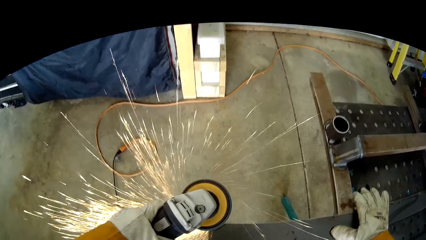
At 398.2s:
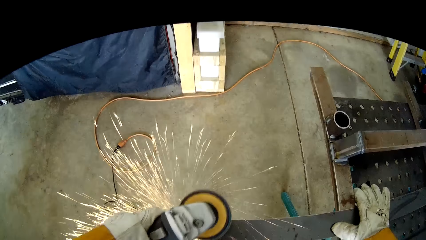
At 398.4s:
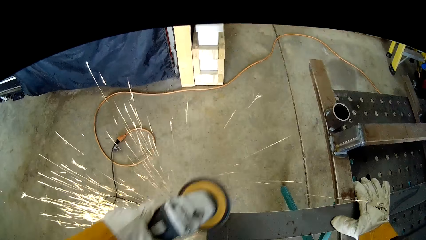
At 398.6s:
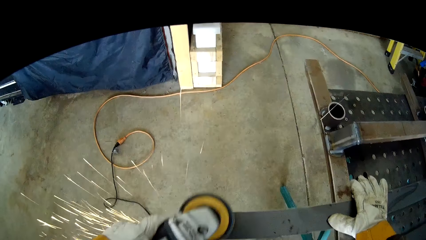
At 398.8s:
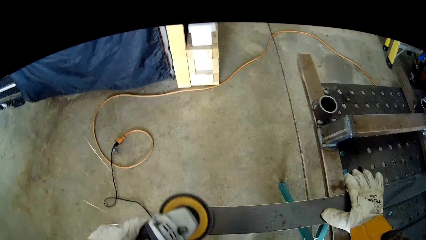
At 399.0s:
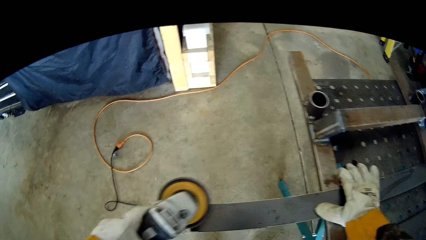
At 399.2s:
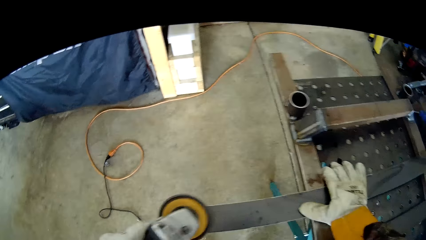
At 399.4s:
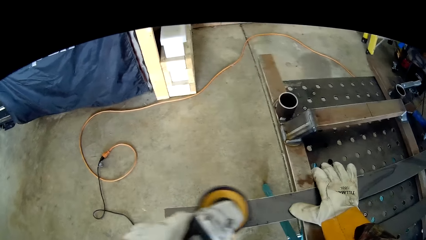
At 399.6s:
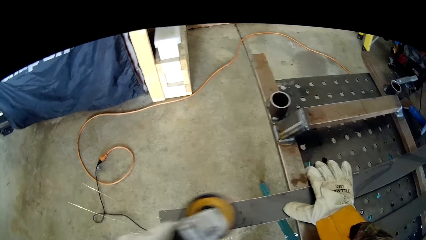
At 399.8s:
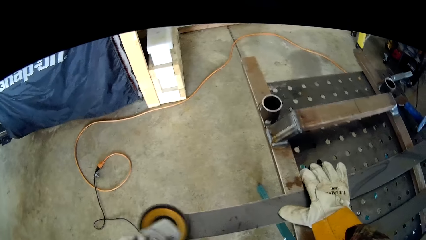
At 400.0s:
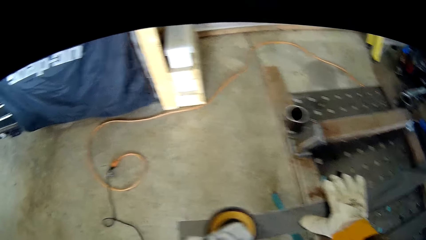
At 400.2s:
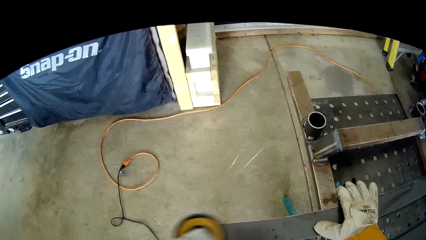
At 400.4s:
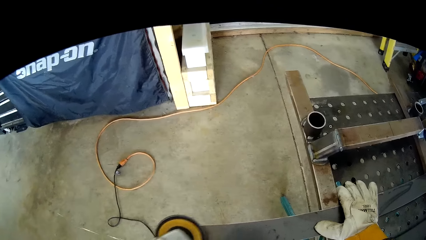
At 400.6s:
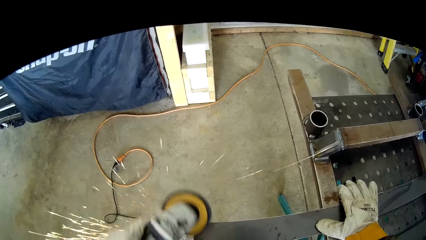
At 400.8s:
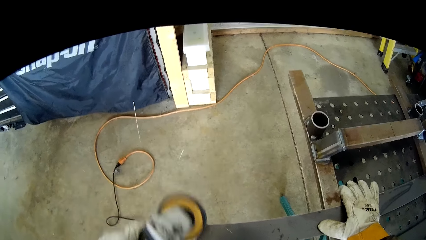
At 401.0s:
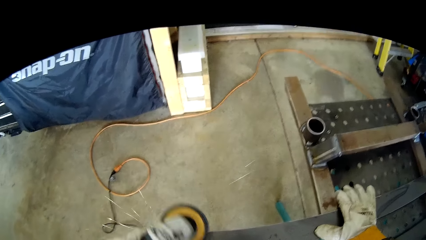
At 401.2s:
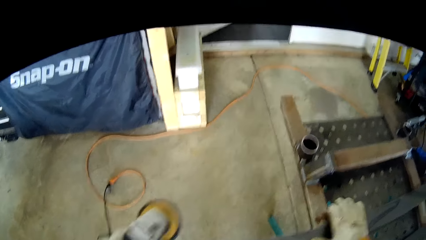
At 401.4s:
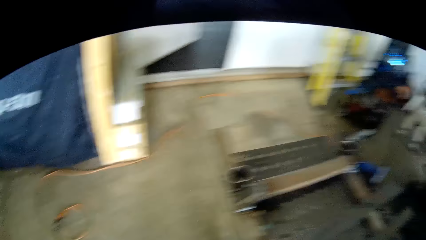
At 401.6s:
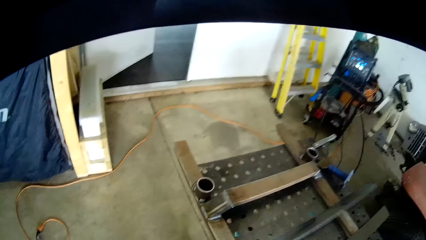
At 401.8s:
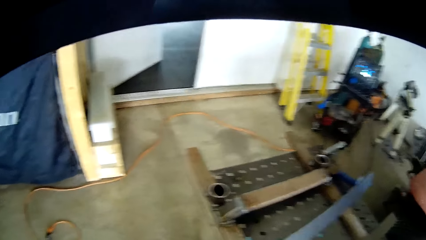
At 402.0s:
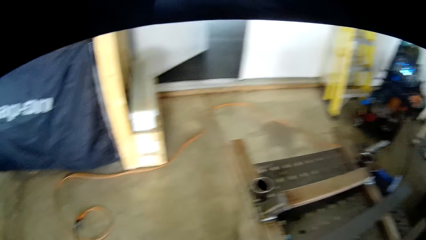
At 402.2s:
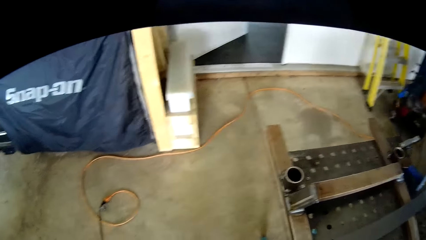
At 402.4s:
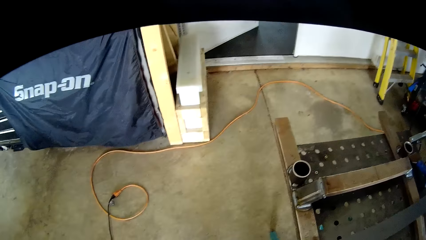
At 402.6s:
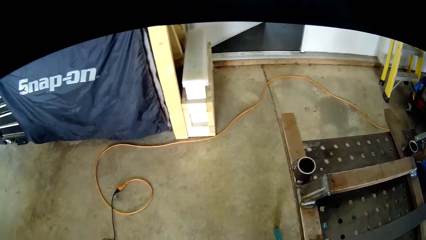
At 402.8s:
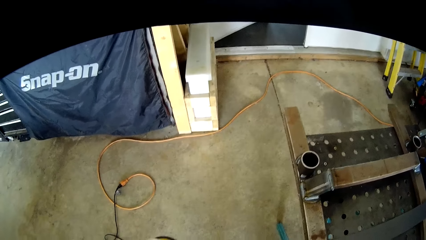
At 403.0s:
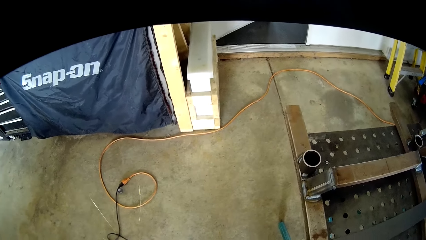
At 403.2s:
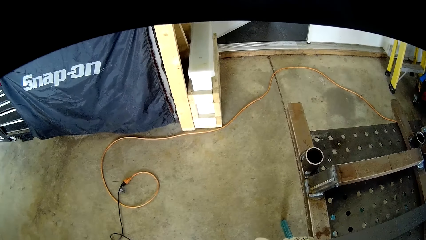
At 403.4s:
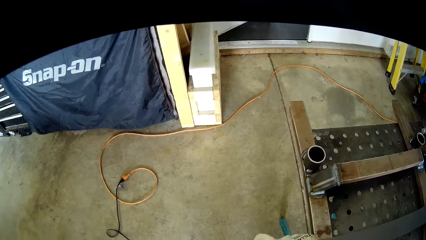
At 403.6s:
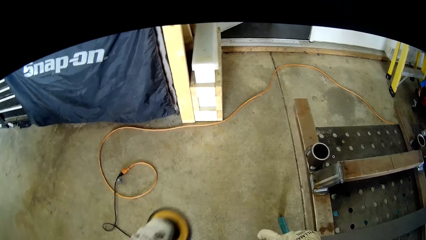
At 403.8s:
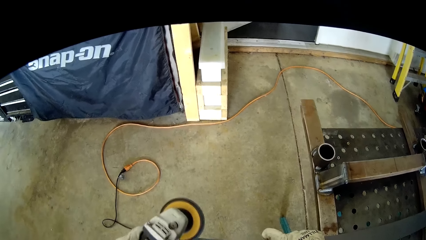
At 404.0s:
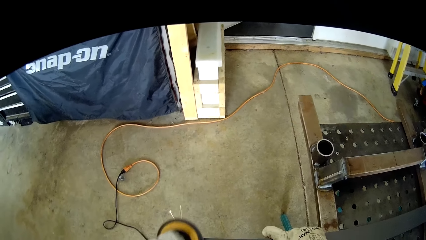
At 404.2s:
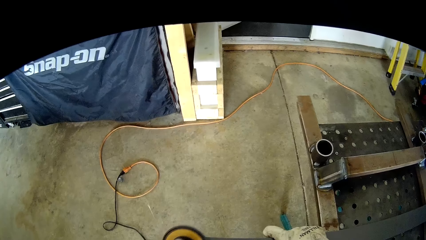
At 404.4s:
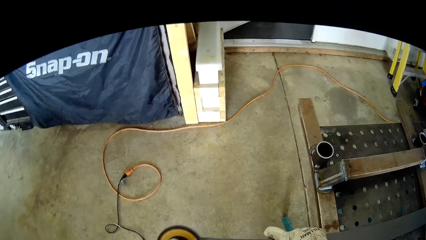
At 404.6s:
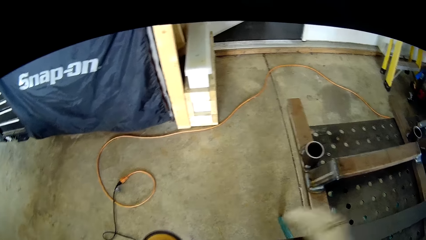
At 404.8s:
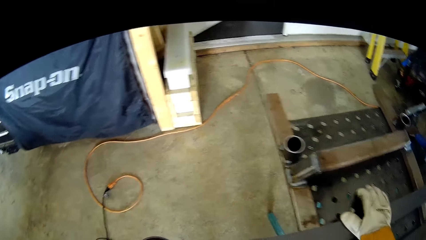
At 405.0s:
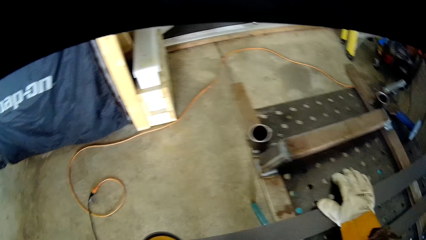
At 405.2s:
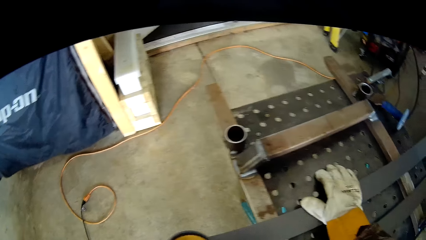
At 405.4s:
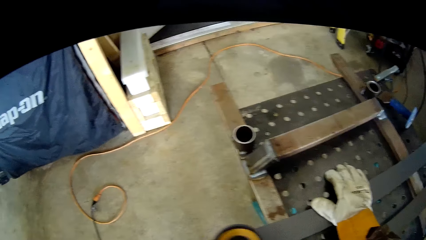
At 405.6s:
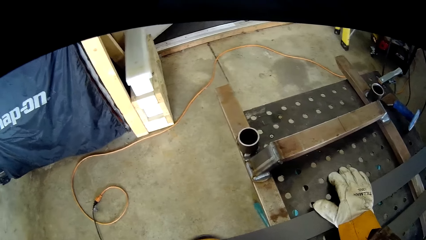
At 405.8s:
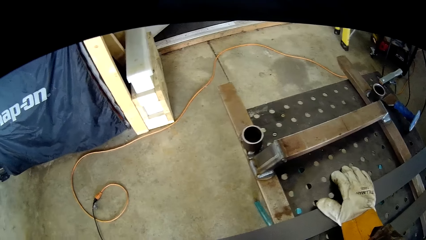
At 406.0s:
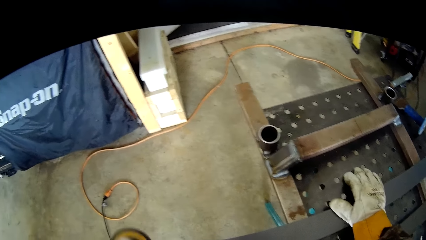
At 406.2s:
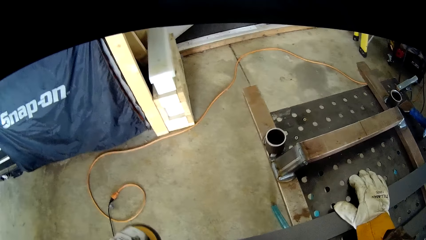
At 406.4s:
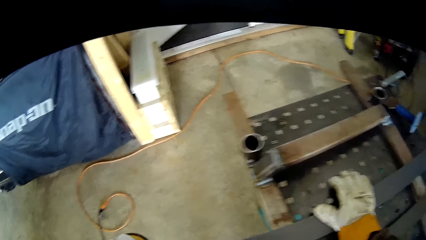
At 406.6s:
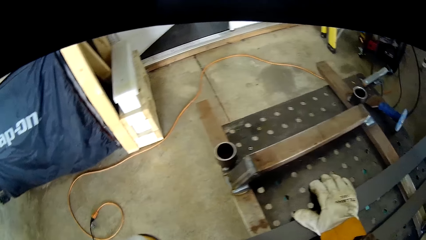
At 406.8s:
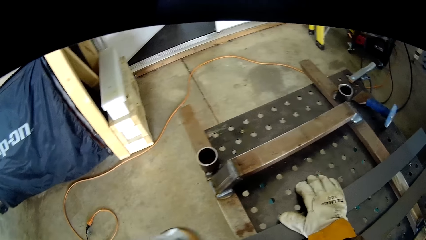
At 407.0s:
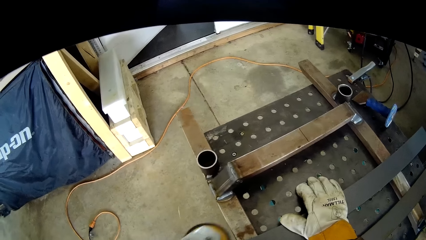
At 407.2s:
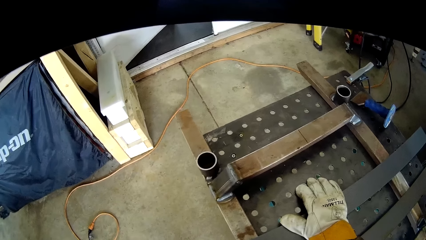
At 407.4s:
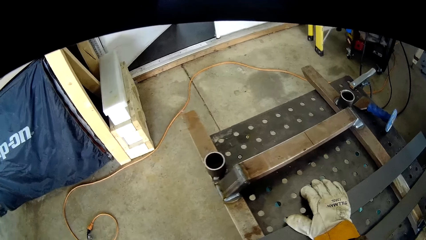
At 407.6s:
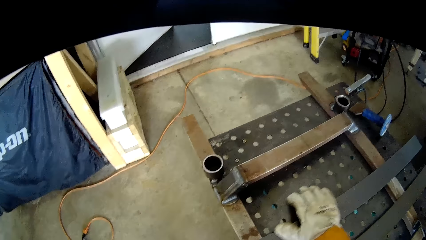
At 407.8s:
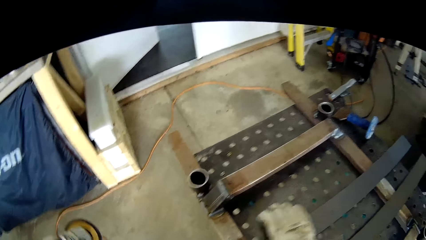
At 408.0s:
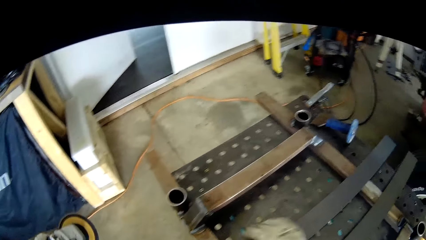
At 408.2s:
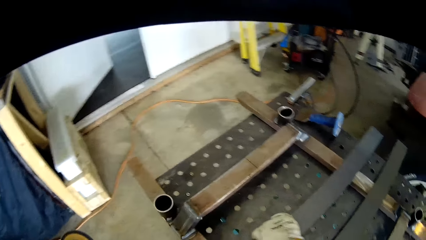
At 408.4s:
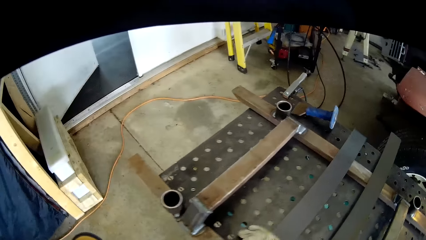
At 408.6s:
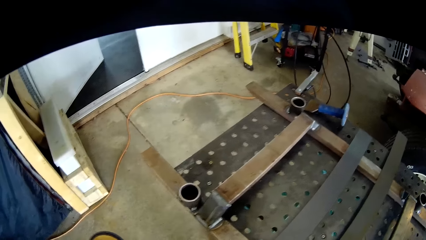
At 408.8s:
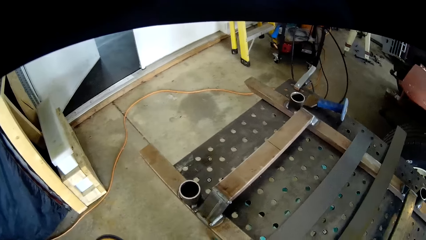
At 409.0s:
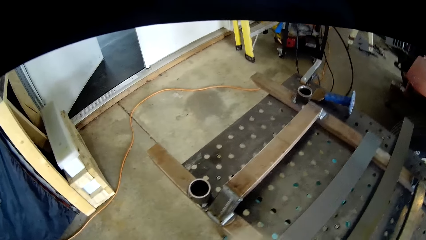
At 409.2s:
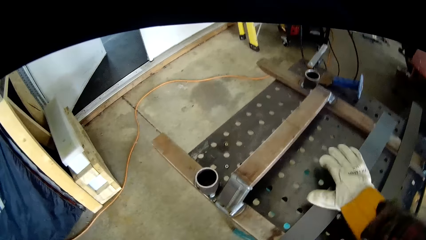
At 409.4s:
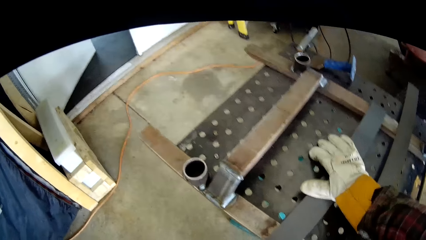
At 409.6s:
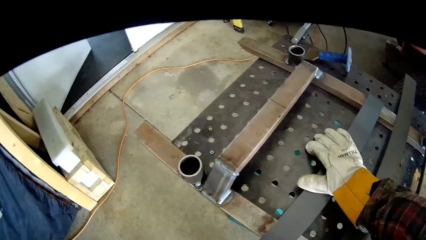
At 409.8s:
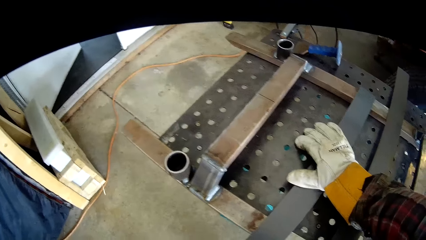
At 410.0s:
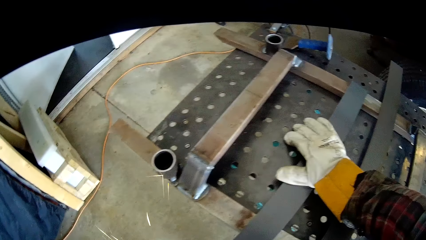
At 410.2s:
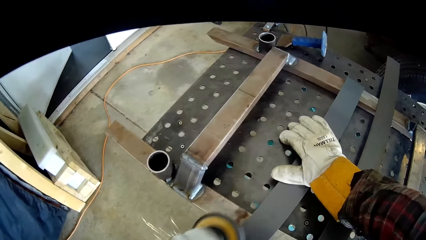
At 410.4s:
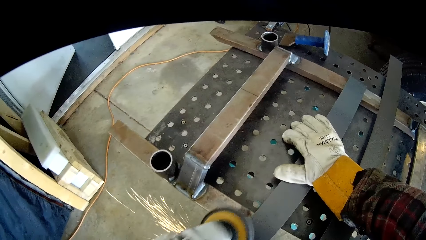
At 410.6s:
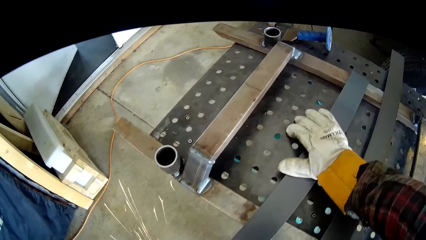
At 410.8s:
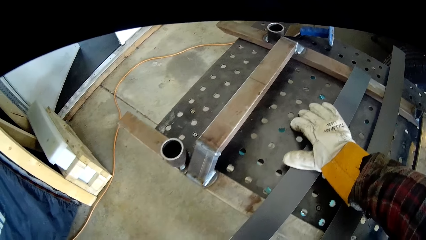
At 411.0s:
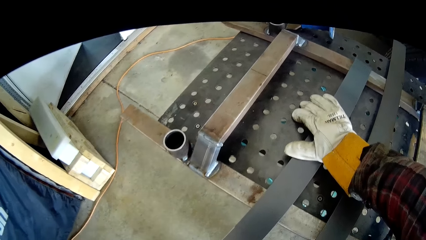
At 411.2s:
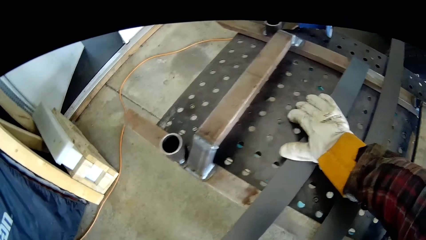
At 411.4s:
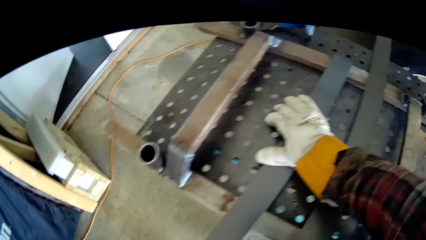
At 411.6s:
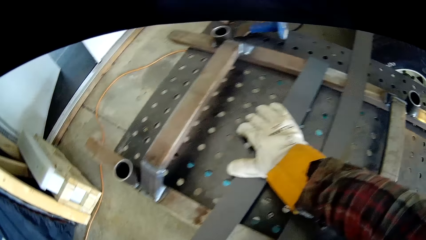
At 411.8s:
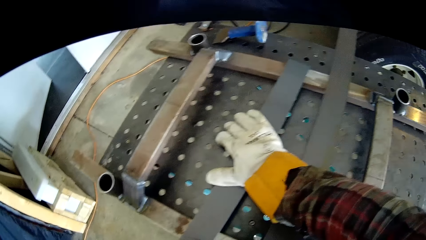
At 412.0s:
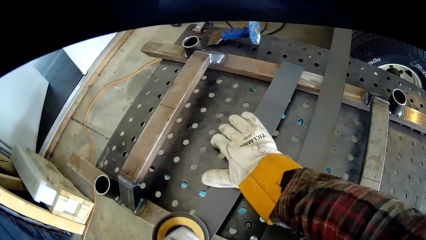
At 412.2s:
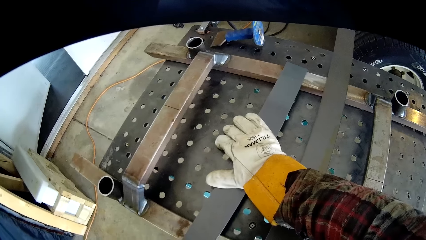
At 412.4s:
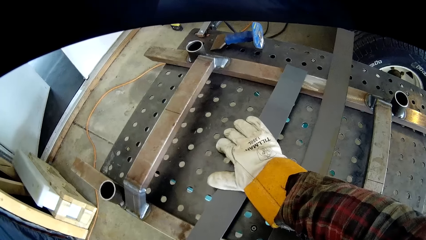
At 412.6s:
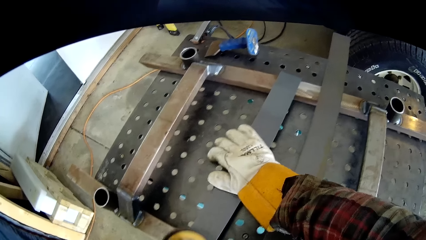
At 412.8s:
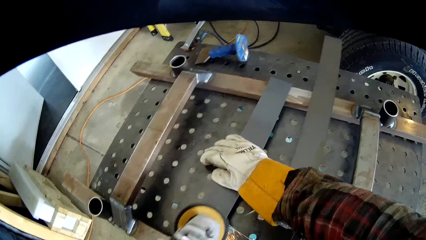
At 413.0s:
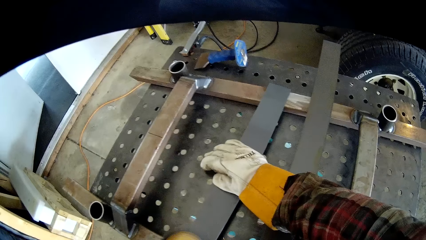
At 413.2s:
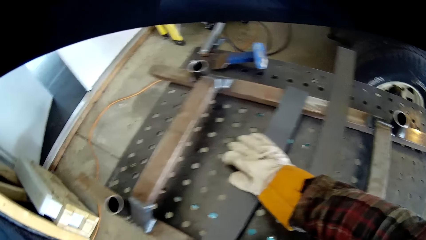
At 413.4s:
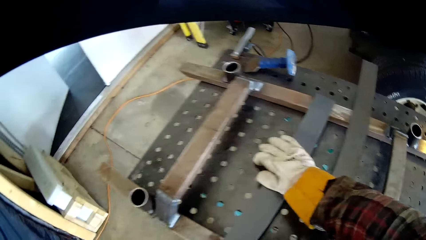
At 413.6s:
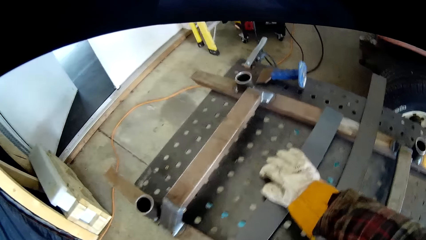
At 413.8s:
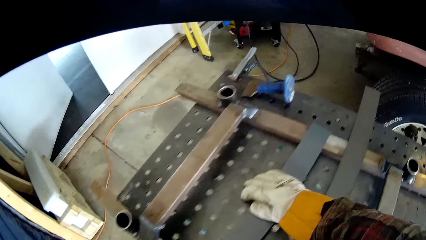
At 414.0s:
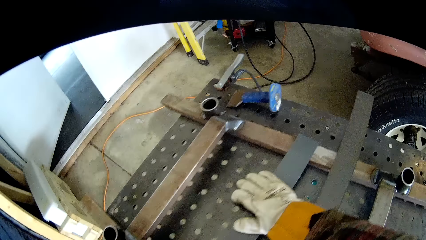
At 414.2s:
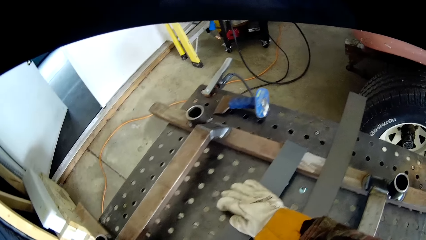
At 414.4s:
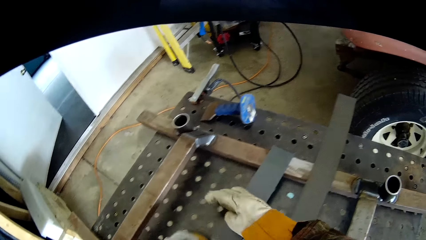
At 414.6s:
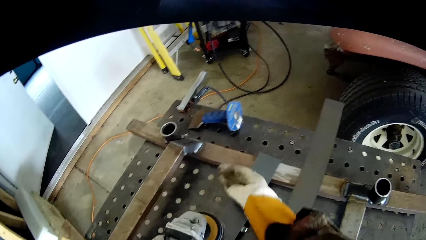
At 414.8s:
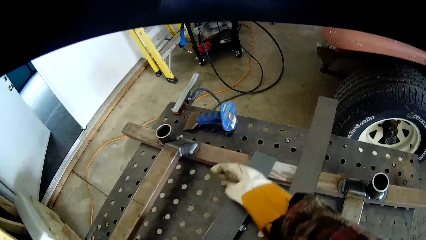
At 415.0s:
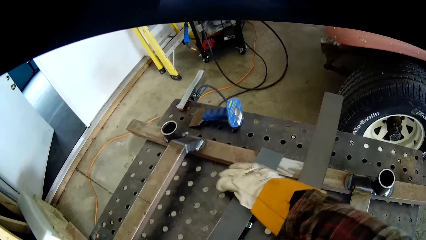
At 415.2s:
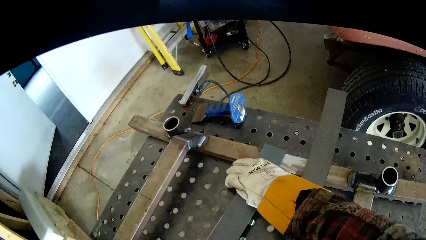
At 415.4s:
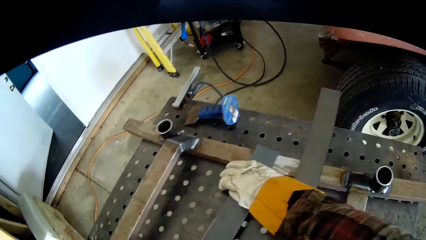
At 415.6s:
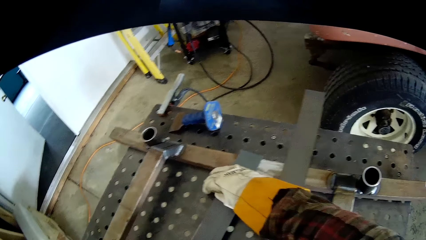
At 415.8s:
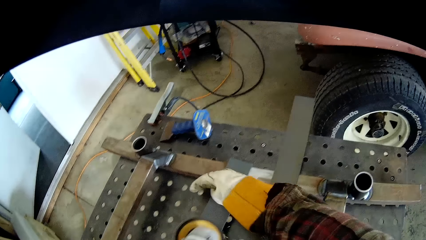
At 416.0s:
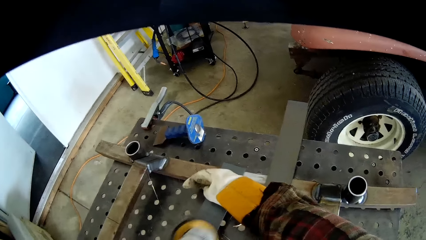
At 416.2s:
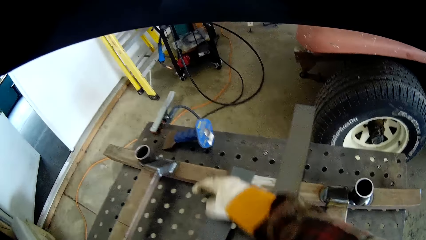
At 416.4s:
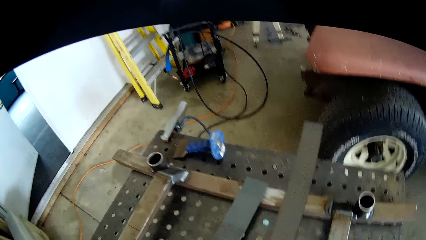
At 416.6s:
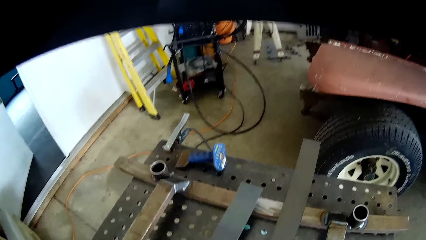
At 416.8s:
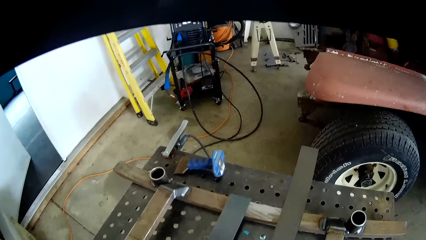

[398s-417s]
The camera wearer files the iron with a filing machine. He flips the iron with his right hand. He adjusts the iron with his right hand.
